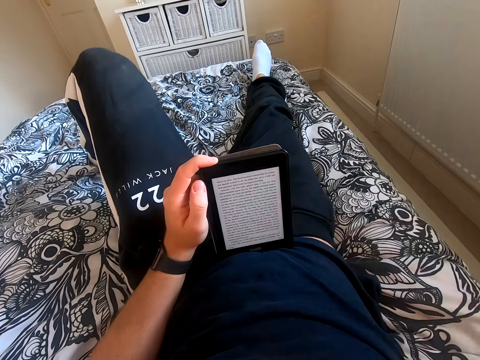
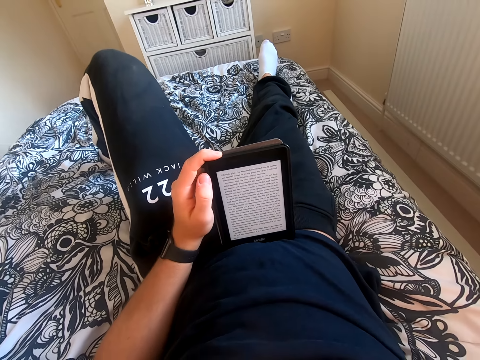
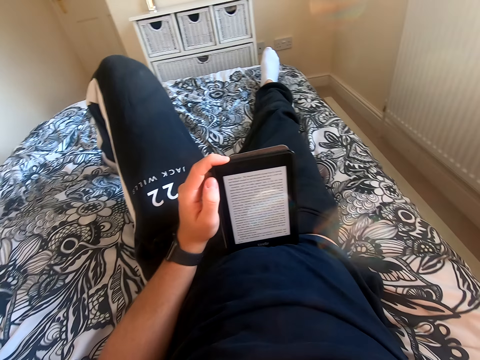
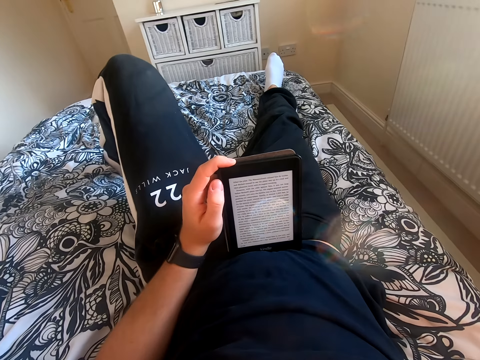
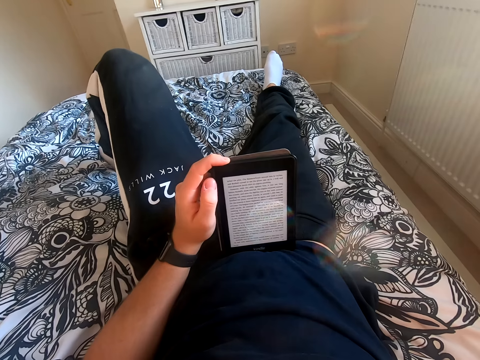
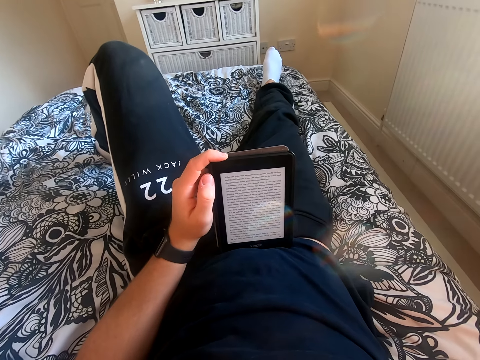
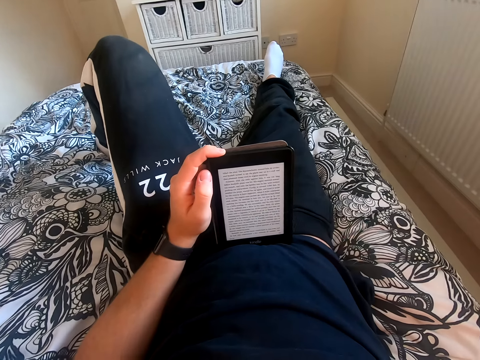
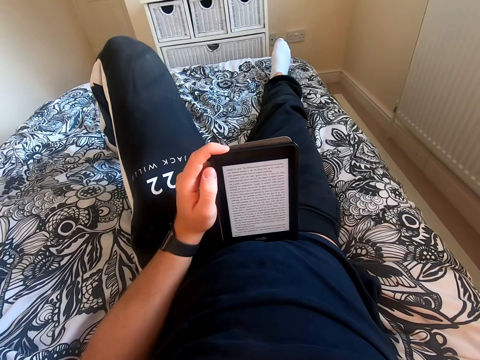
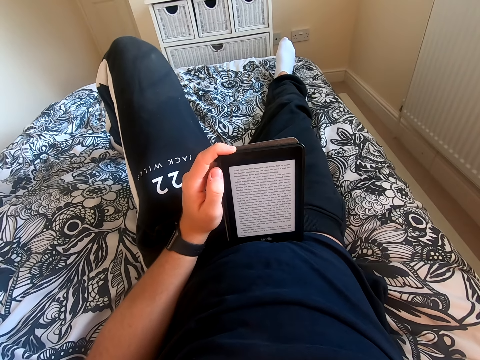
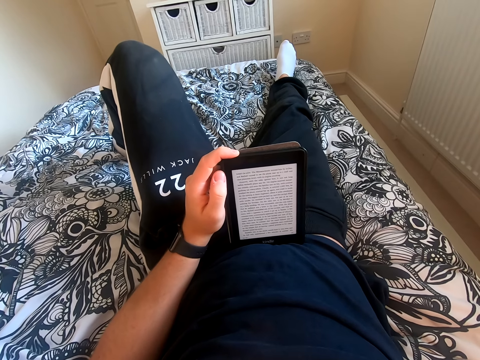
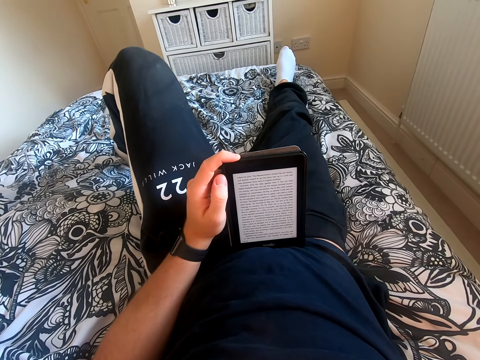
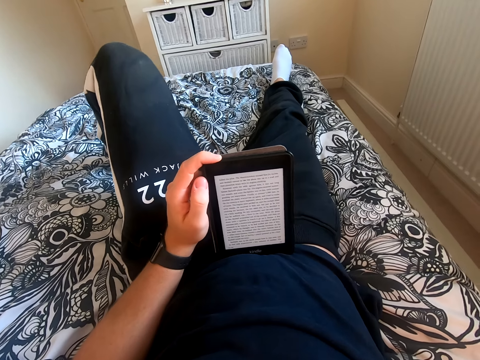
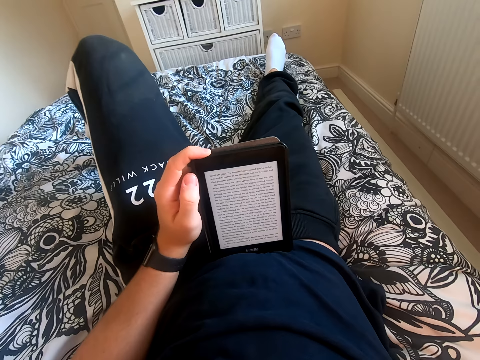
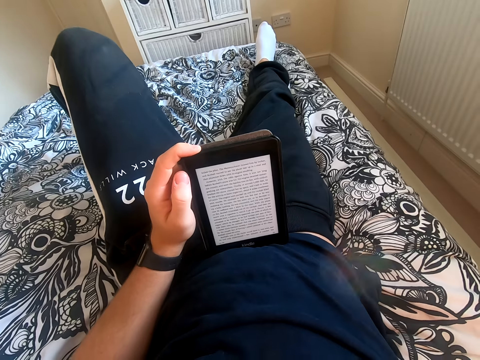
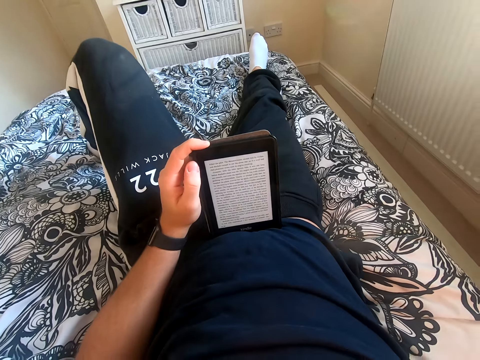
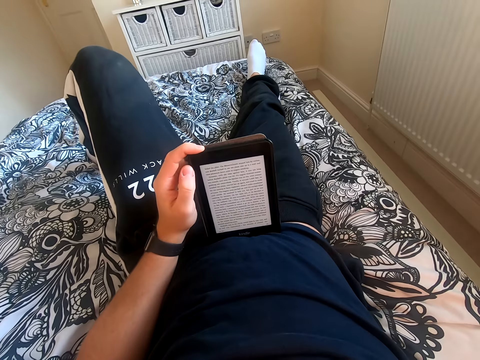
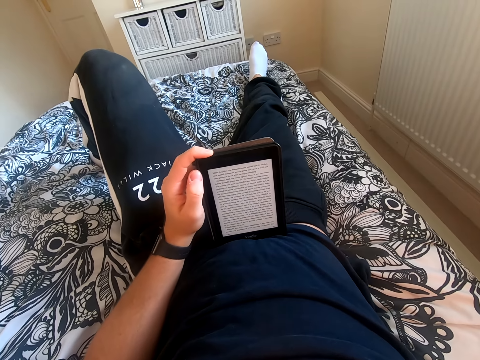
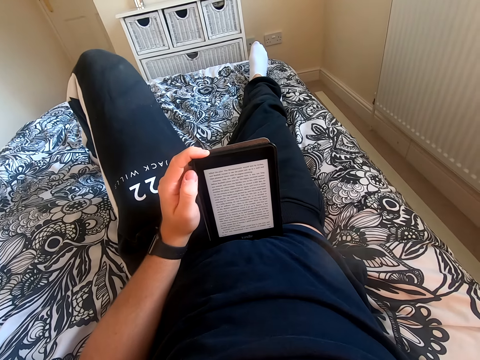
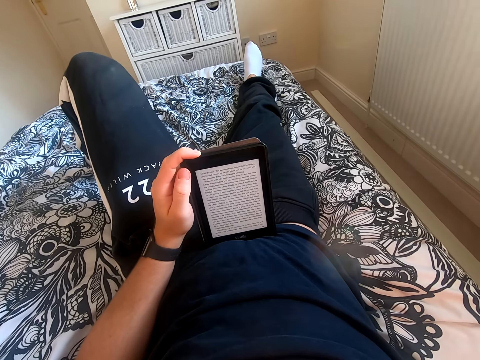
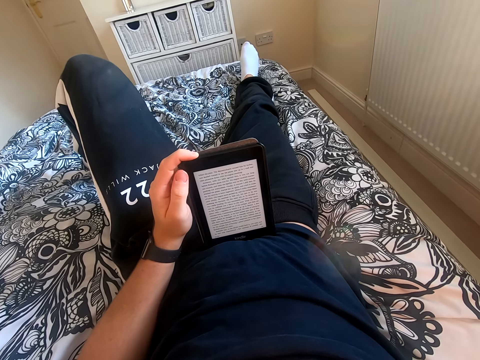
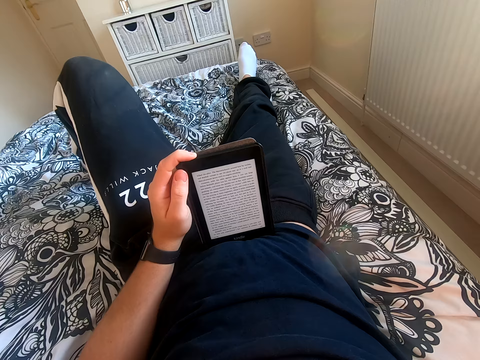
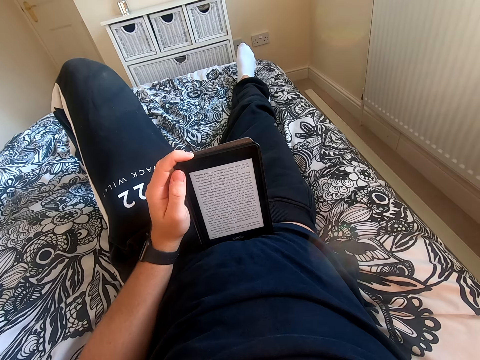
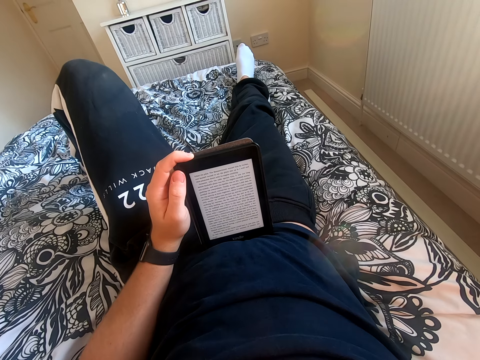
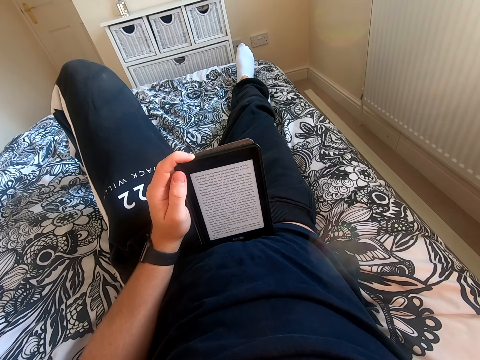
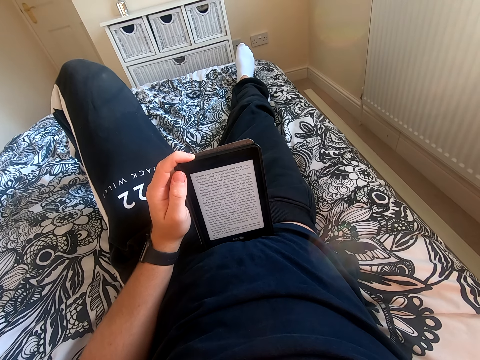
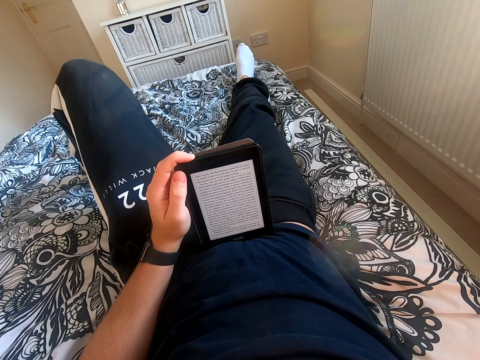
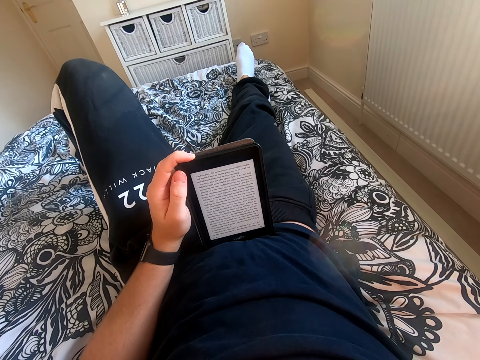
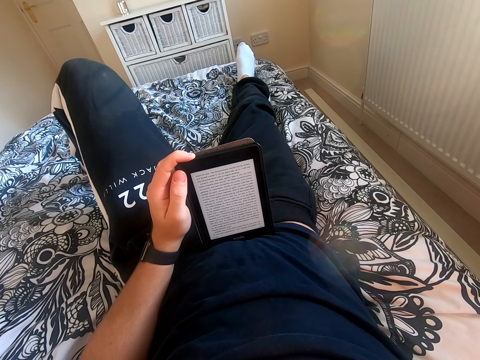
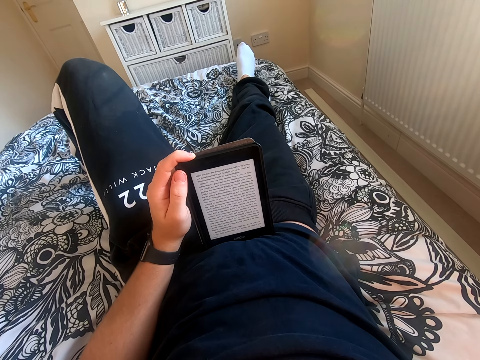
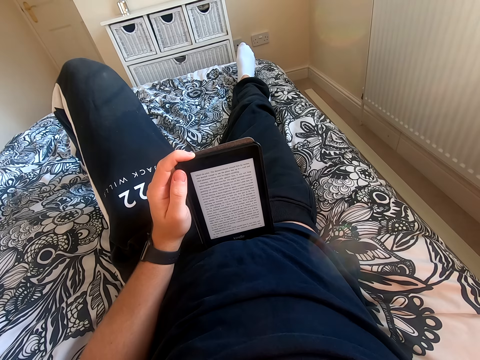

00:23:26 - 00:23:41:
The camera wearer fixes the head camera. They read the book on the tablet.

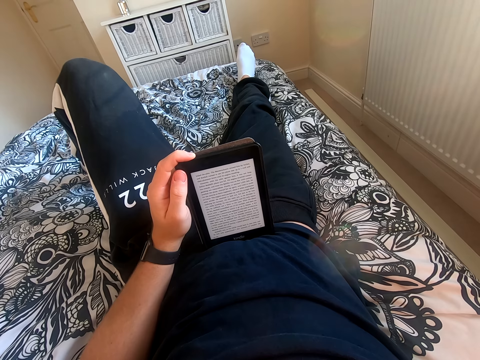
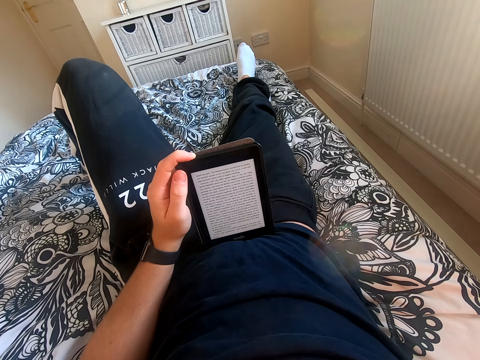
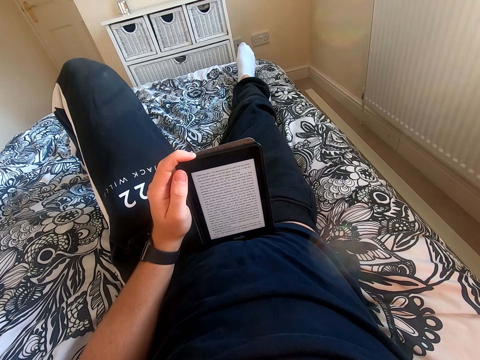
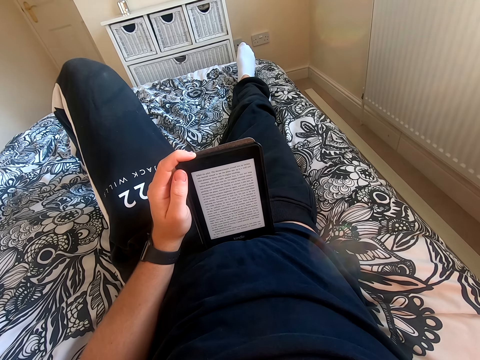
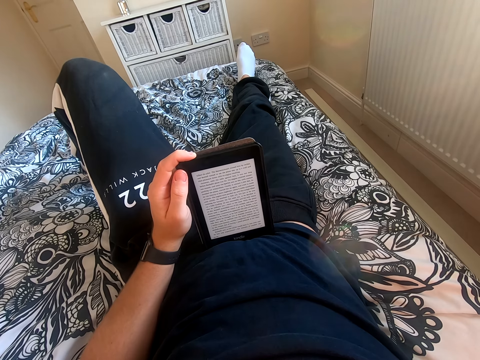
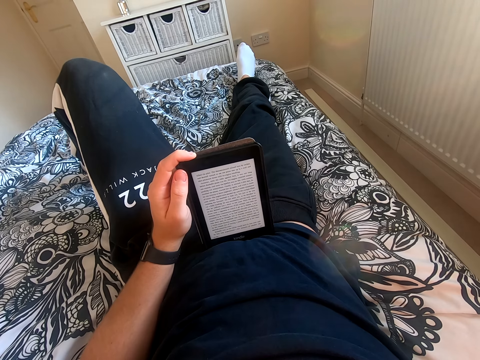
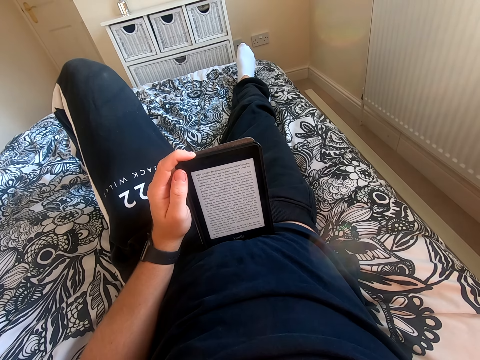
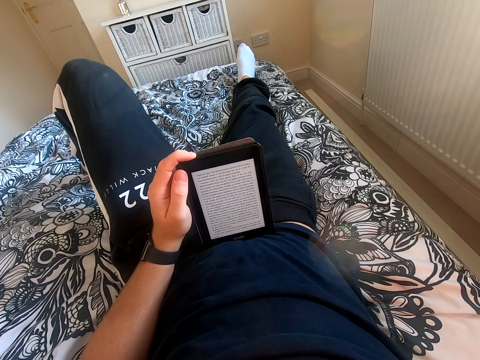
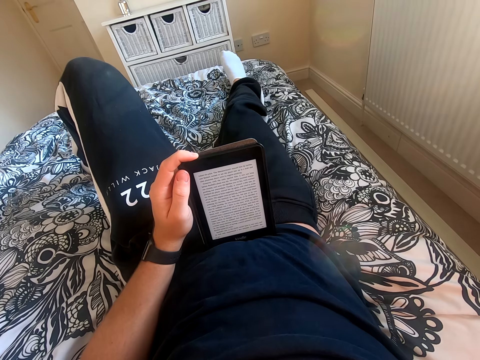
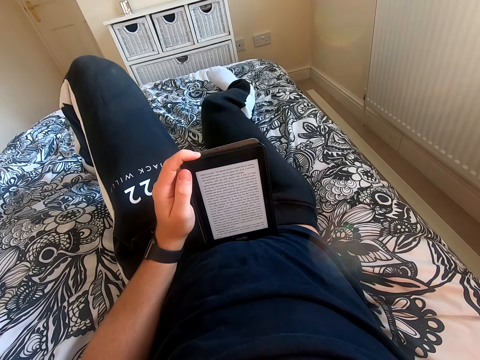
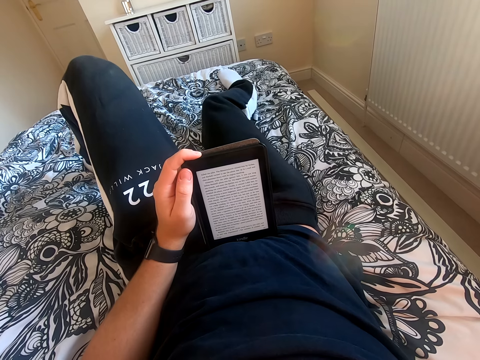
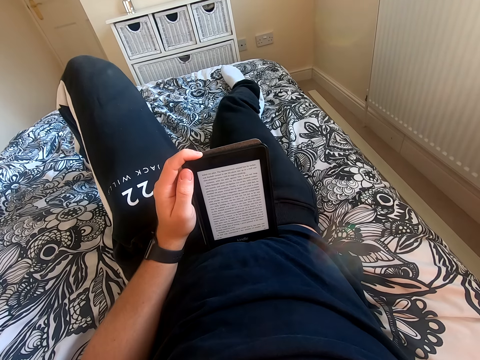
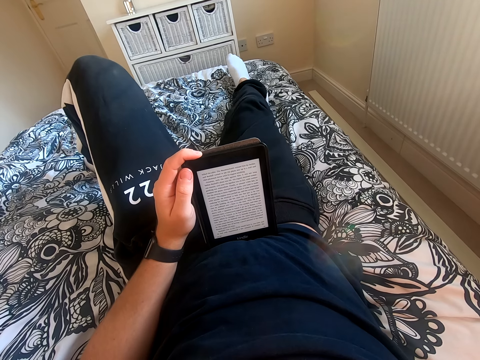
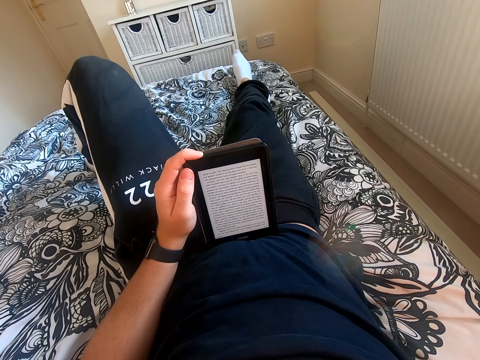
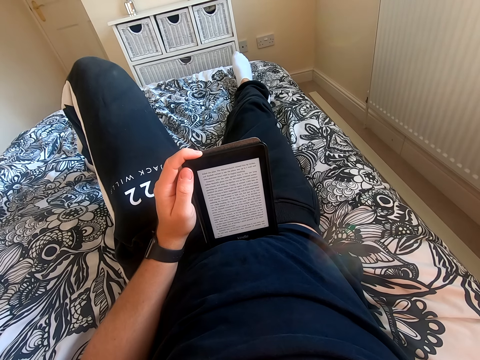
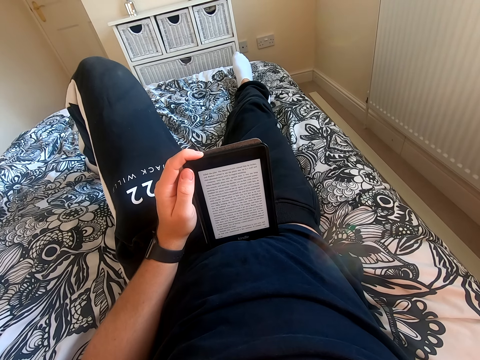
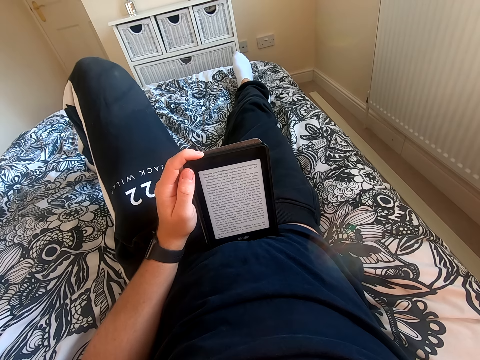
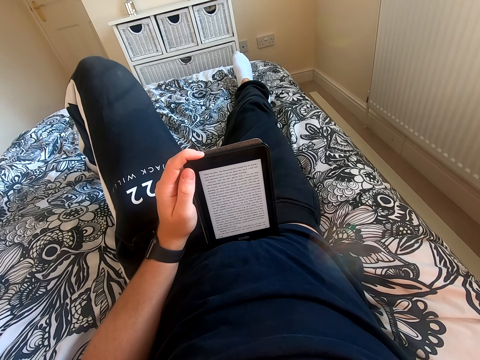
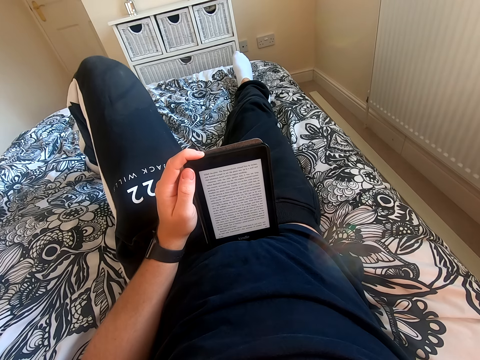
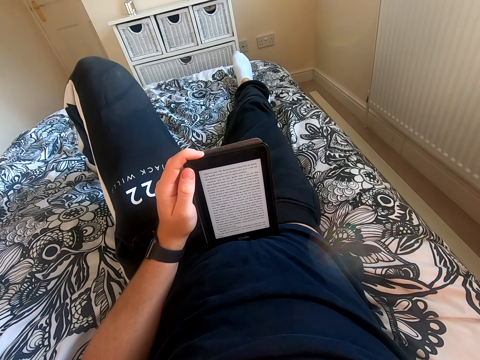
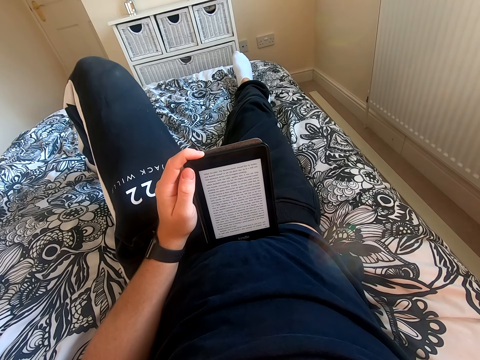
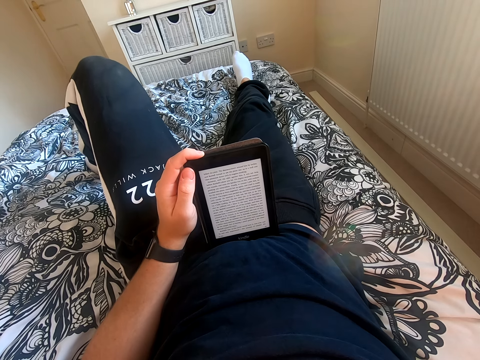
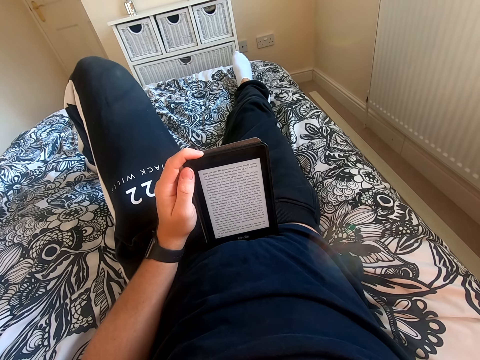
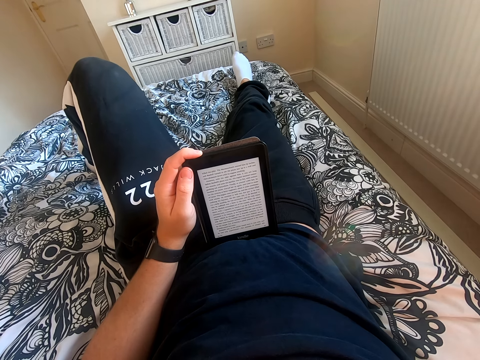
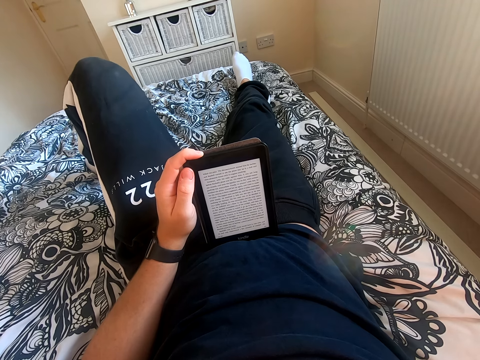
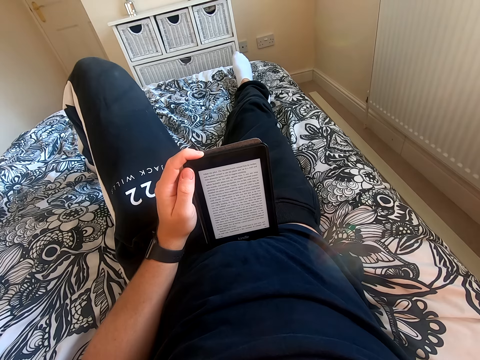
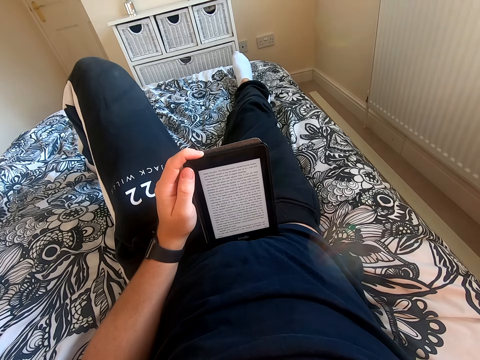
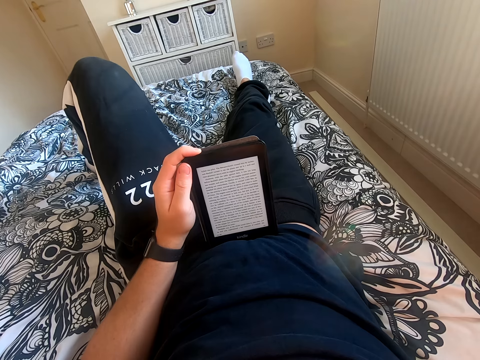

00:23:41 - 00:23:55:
The camera wearer moves his right leg on the bed. He reads through the tablet. He shakes his left leg.
